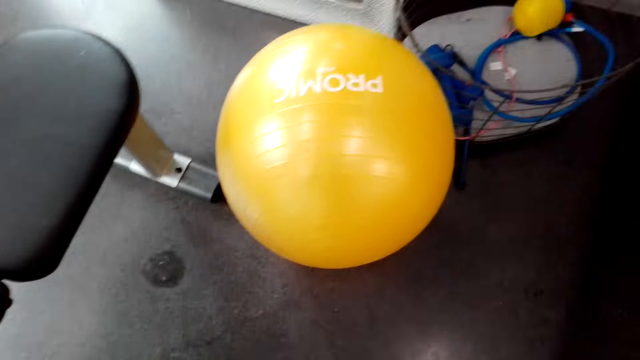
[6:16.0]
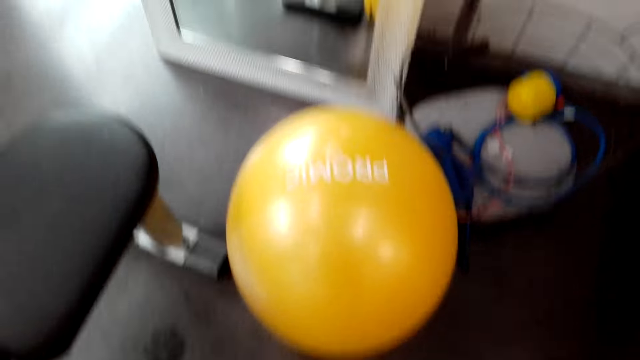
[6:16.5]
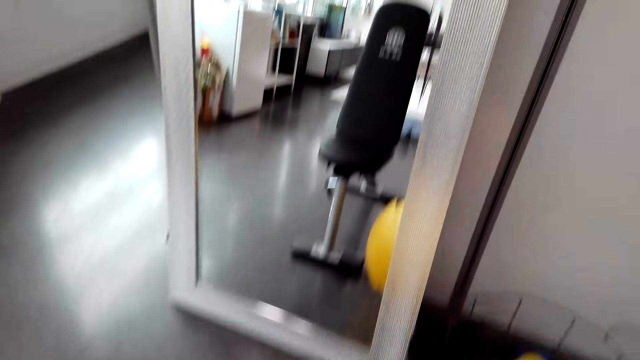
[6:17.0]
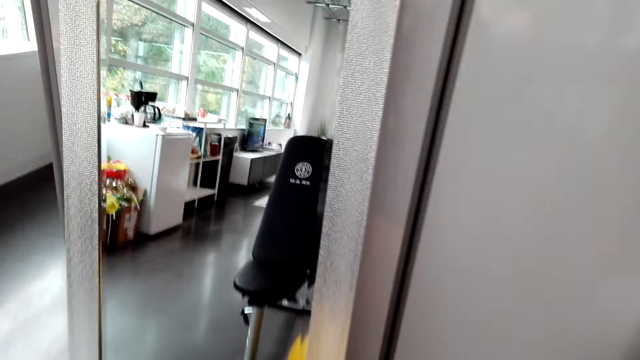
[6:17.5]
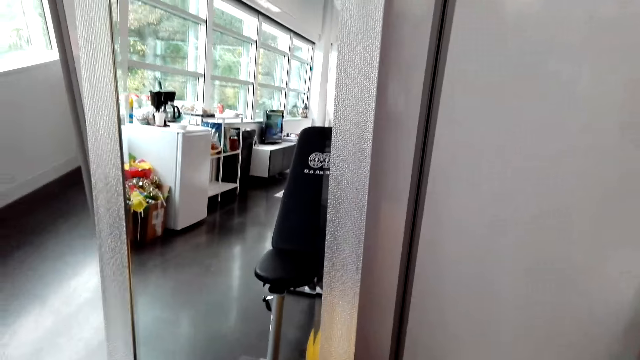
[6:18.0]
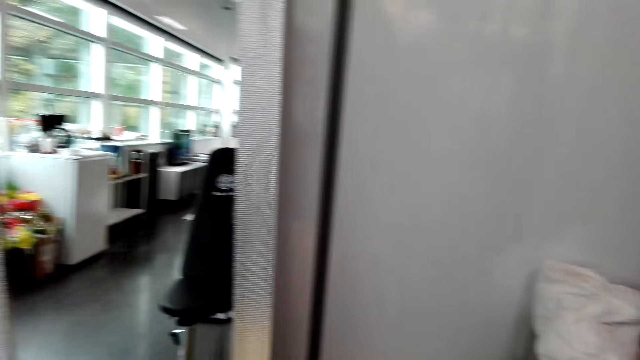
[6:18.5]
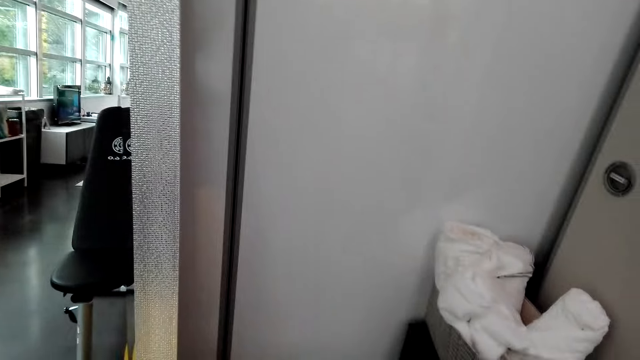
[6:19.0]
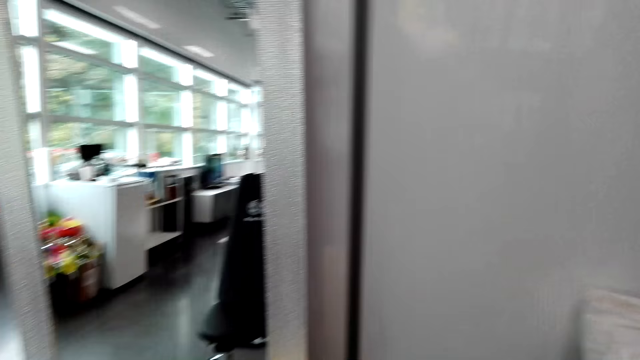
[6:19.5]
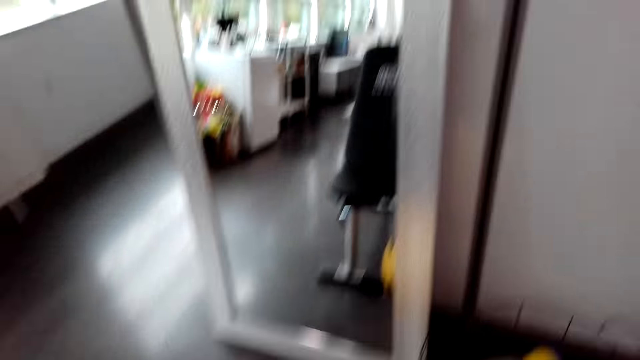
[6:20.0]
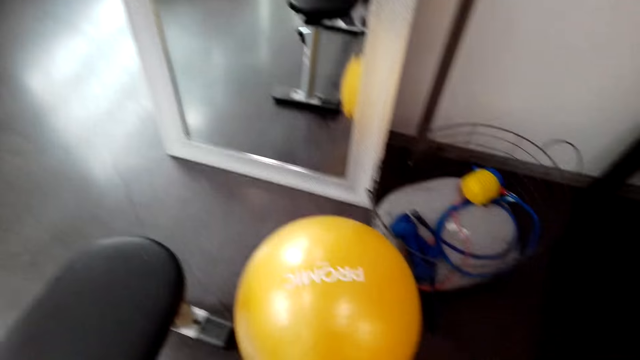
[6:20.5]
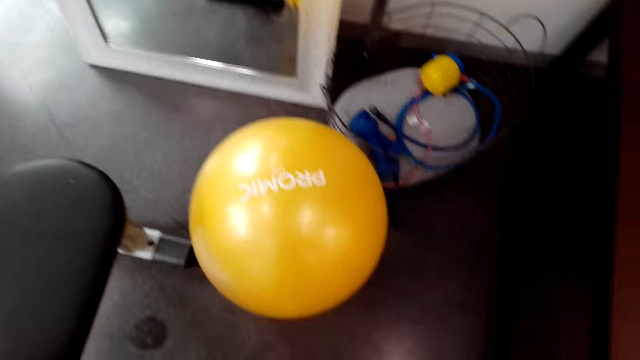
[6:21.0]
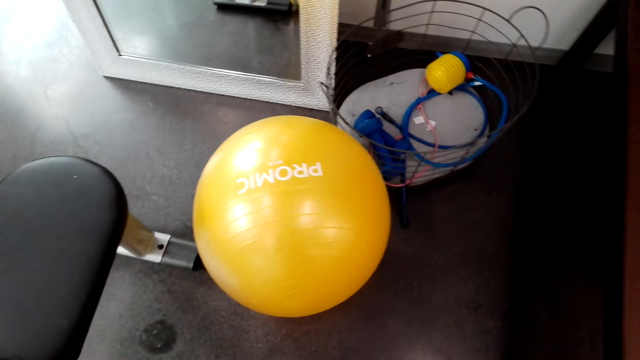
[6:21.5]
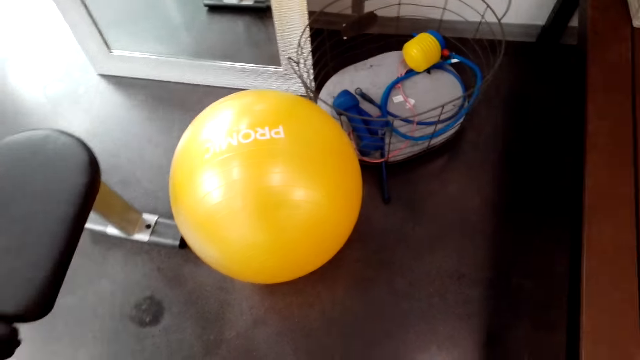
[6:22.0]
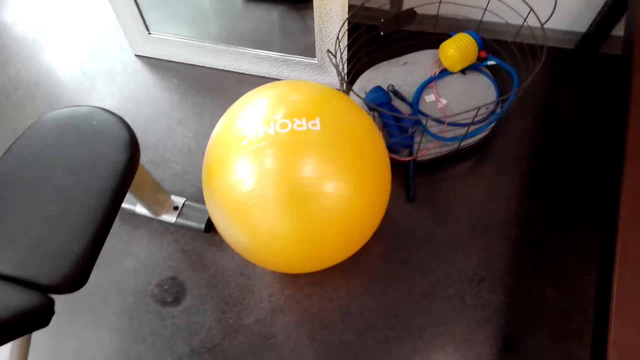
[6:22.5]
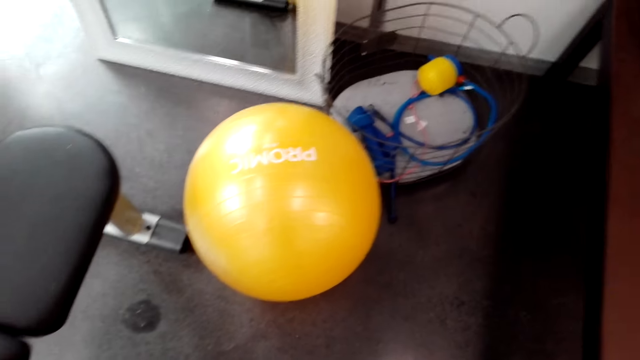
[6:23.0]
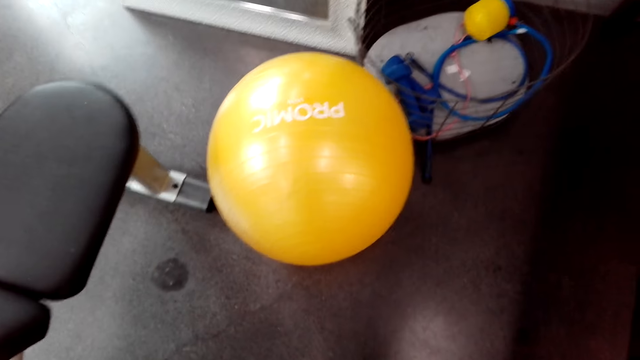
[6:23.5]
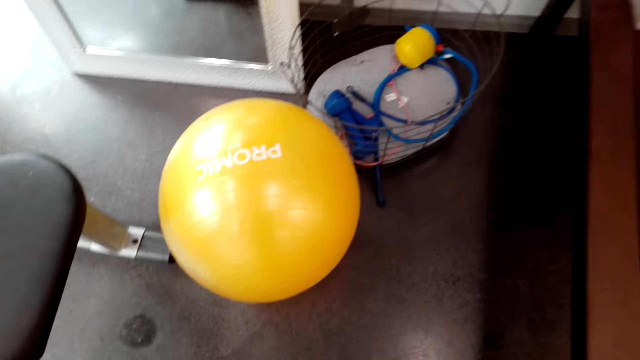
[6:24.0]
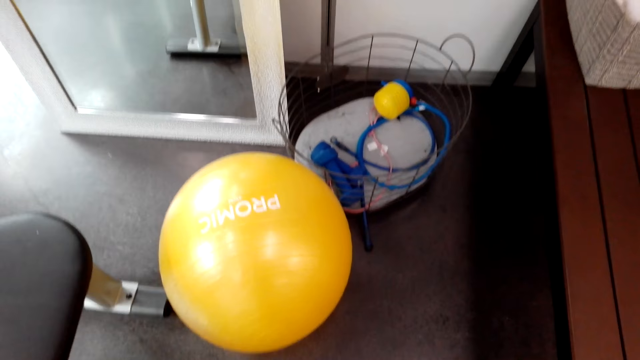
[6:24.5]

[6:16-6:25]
The camera wearer stares at the mirror. They stare at the floor.

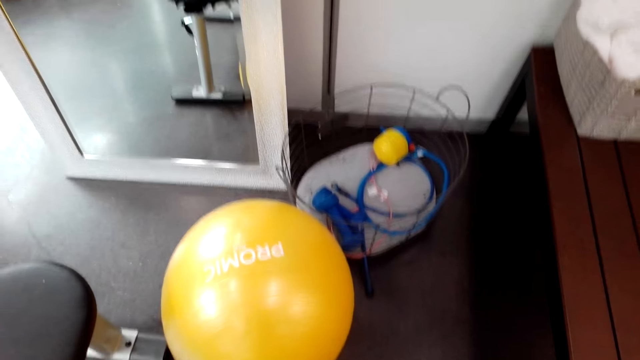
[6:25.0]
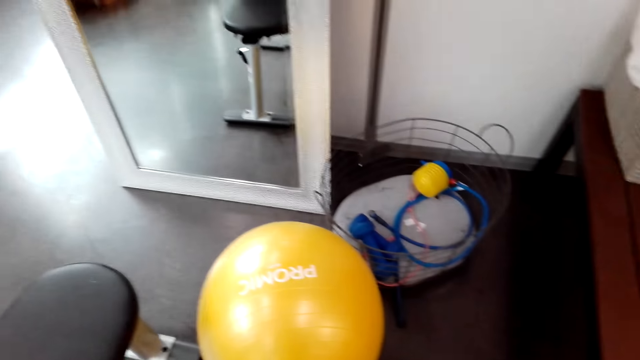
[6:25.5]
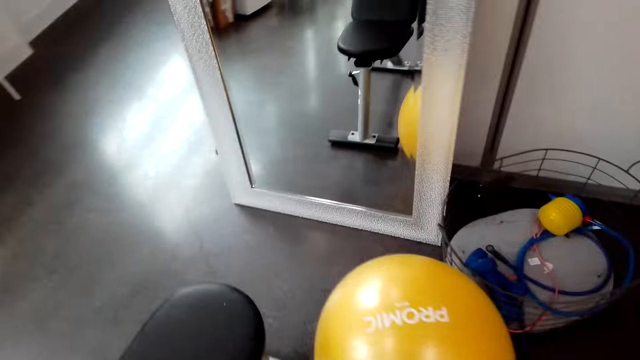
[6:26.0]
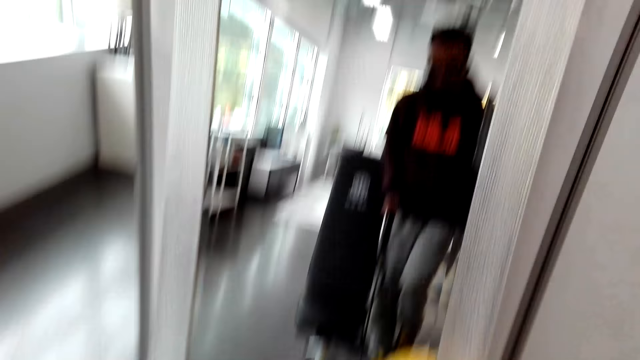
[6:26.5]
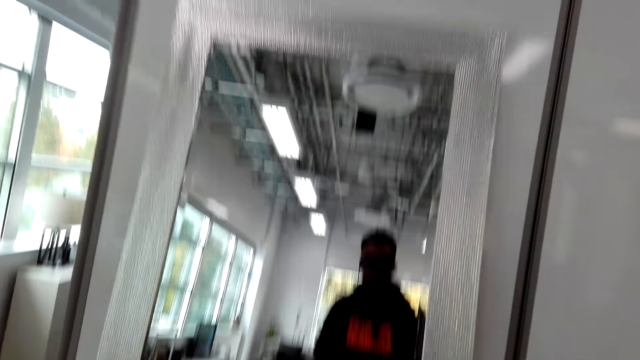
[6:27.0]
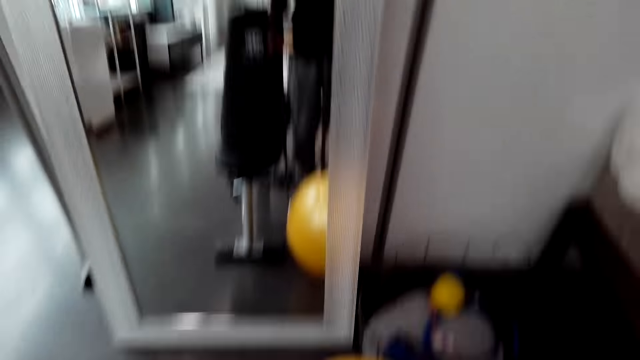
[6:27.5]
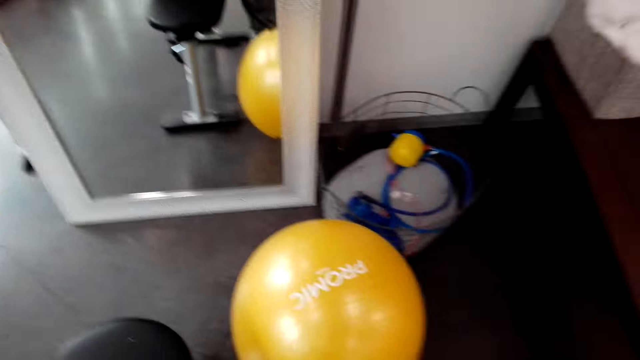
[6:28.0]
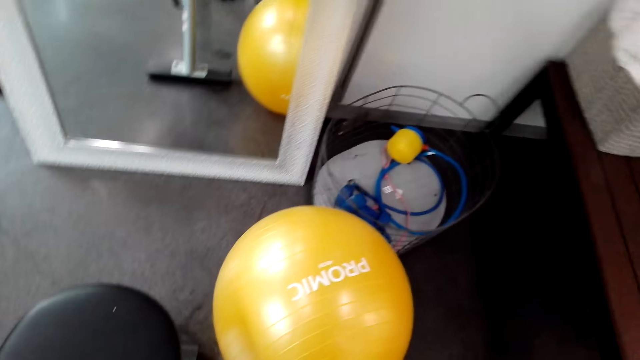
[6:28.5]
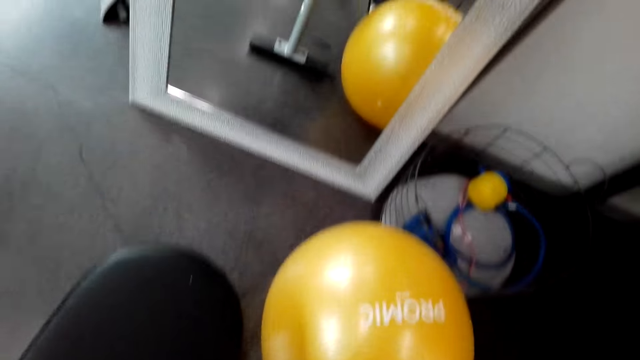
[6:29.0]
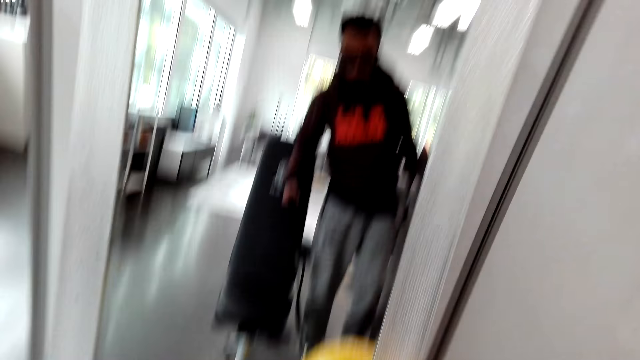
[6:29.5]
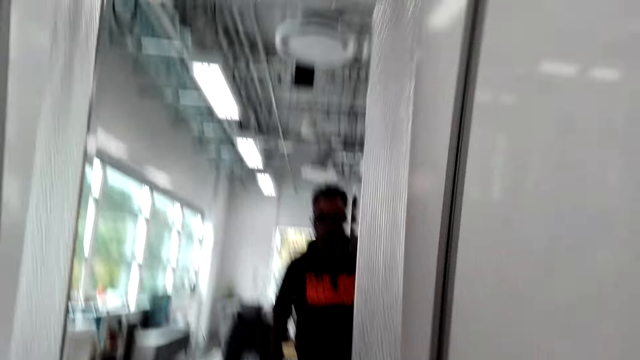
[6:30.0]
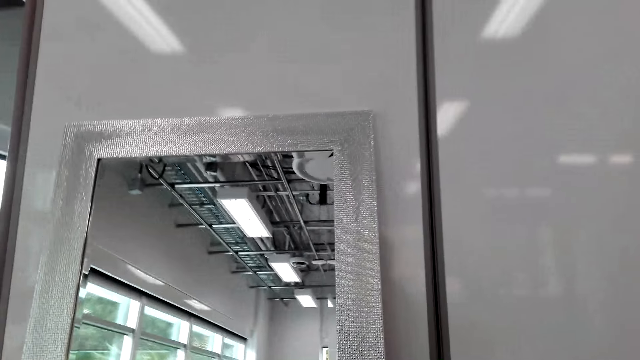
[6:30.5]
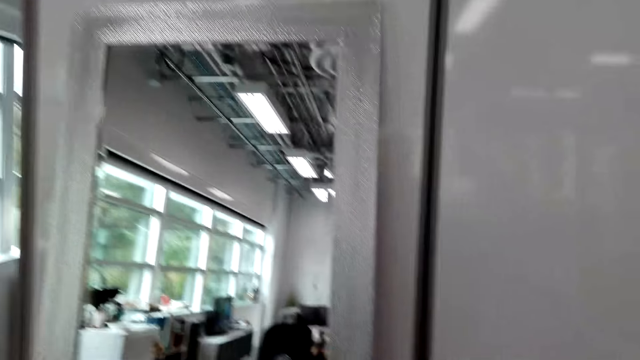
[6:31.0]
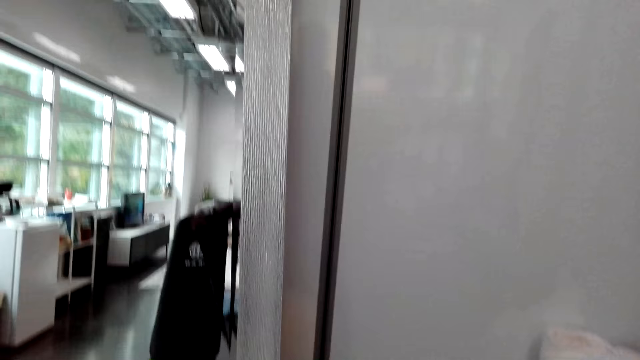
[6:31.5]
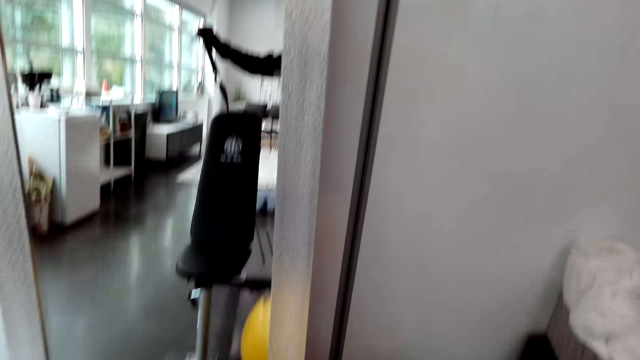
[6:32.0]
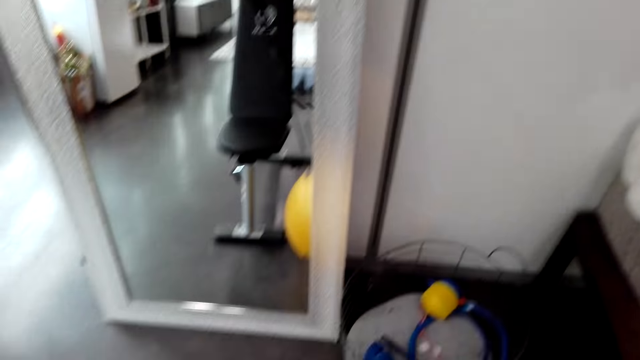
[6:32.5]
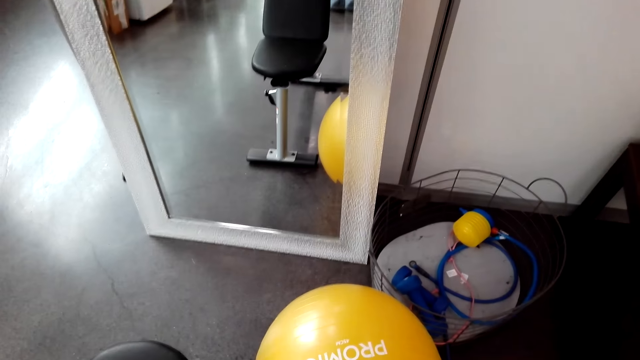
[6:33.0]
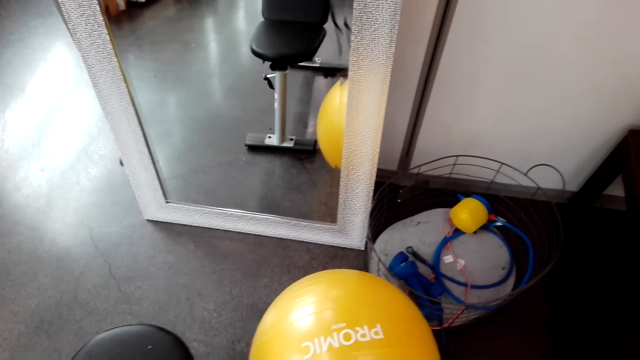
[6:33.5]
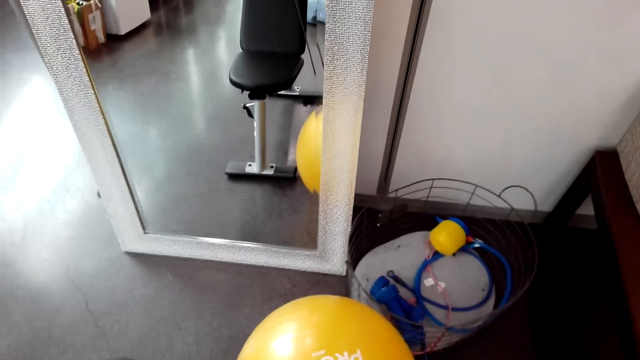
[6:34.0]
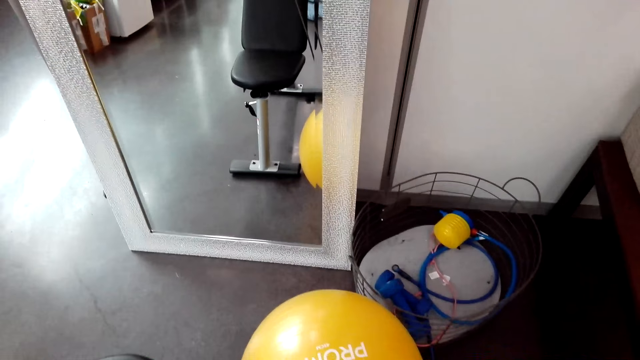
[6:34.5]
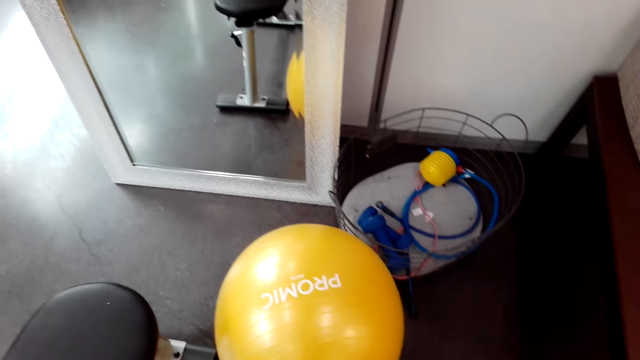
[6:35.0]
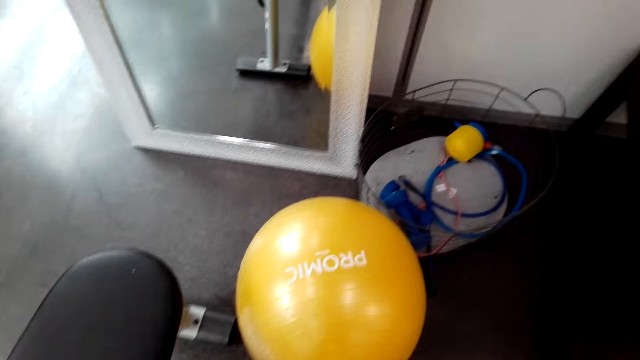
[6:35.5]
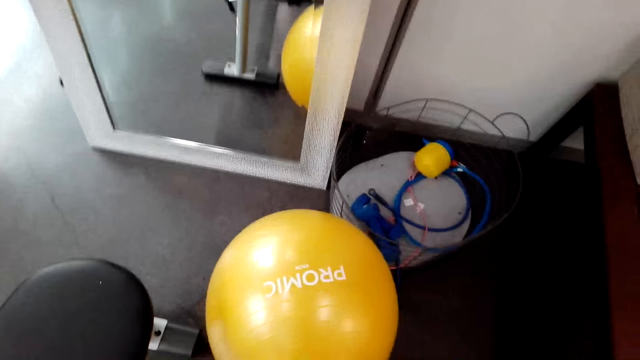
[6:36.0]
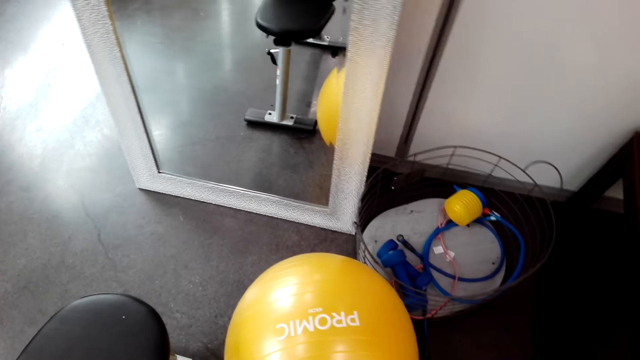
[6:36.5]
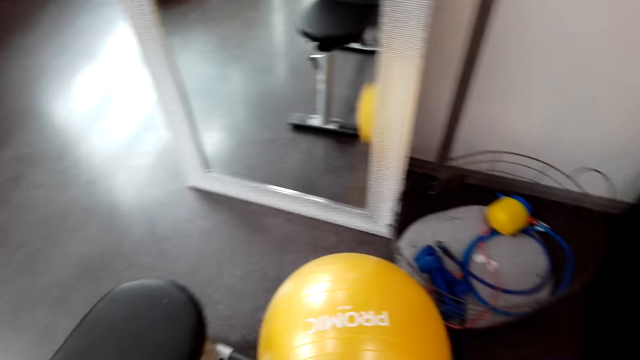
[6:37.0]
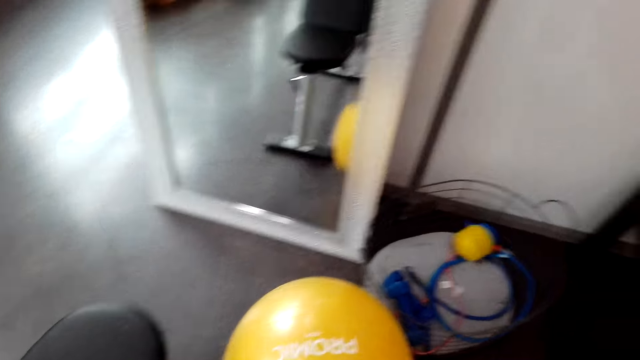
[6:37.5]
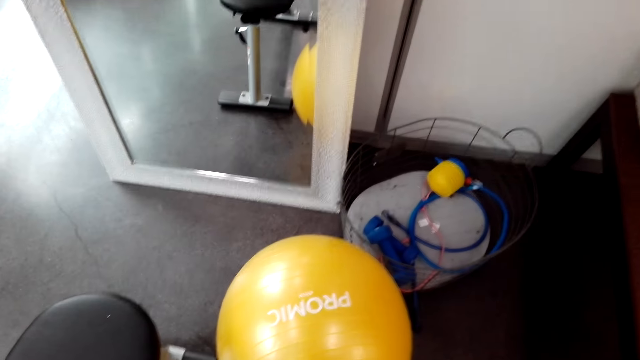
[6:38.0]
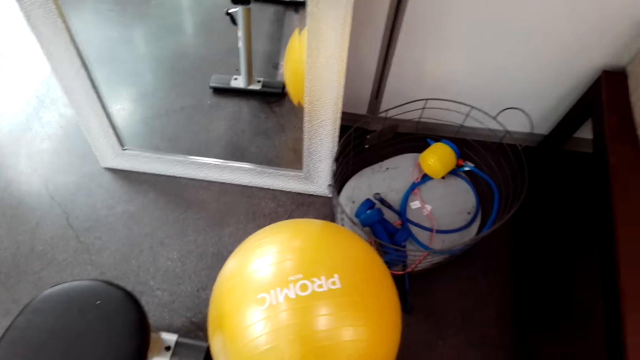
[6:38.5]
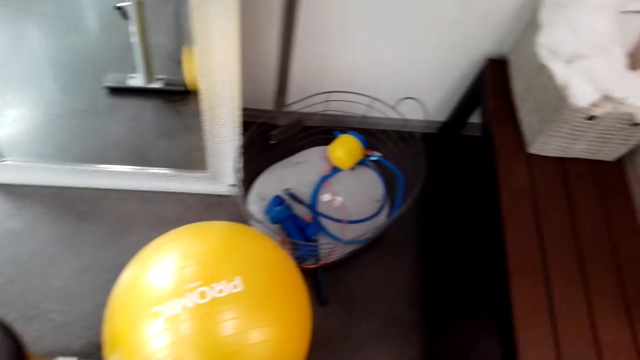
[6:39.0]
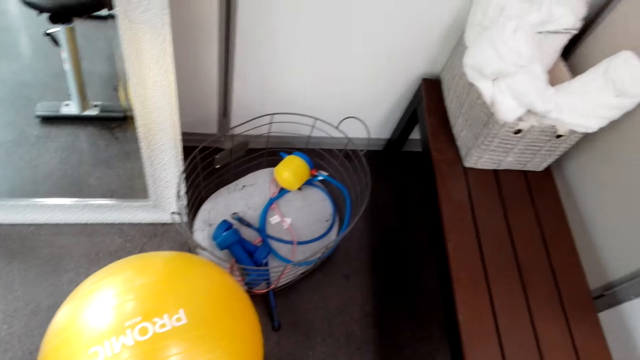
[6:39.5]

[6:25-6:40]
The camera wearer stares at the mirror. They stare at the floor. They stare at the mirror. They stare at the floor.
